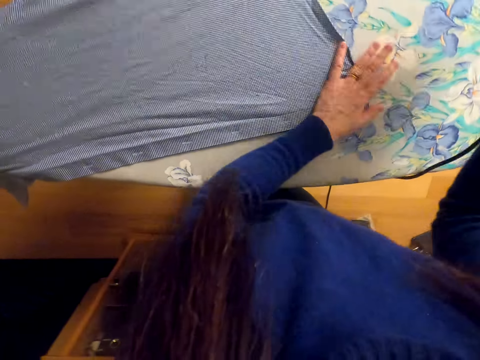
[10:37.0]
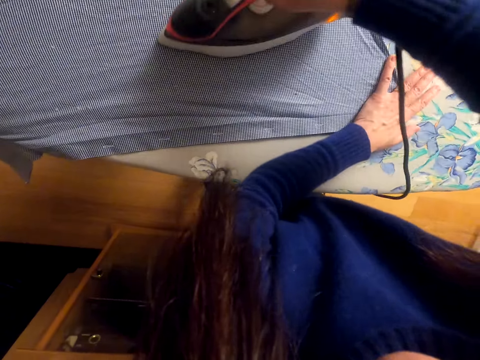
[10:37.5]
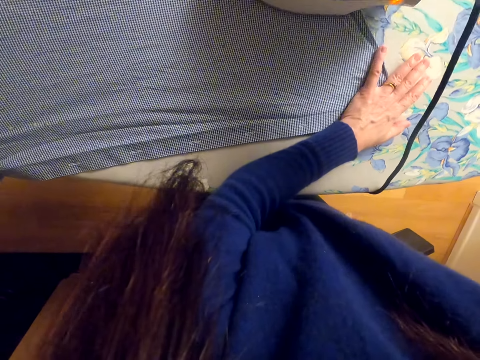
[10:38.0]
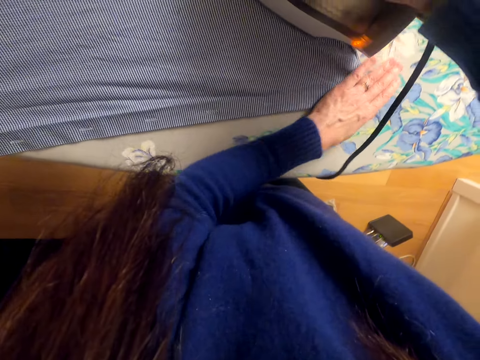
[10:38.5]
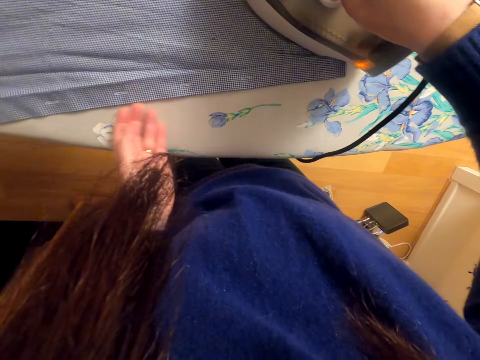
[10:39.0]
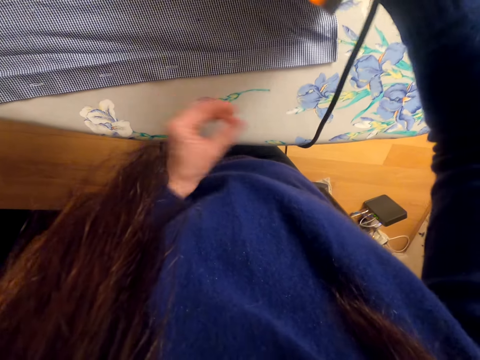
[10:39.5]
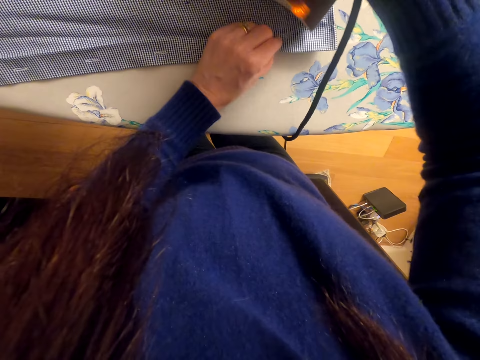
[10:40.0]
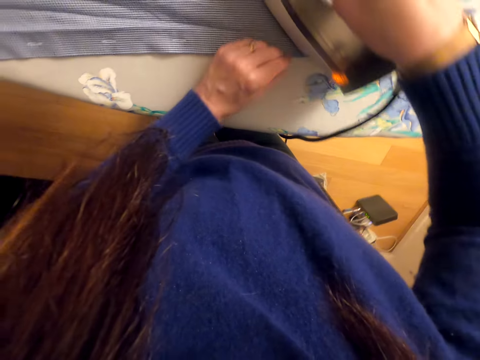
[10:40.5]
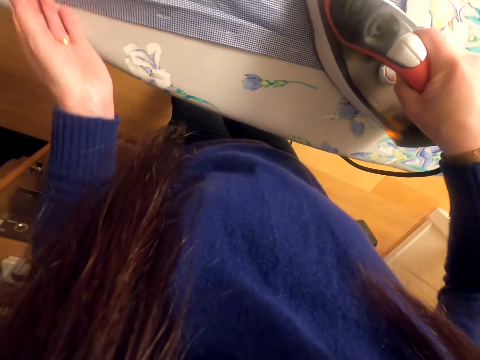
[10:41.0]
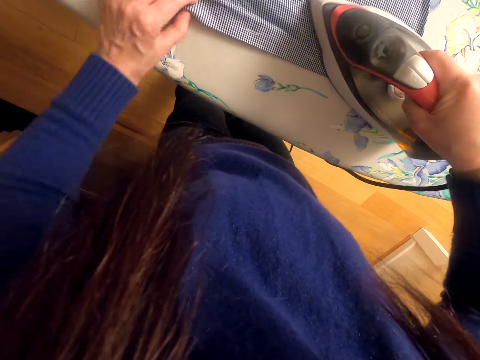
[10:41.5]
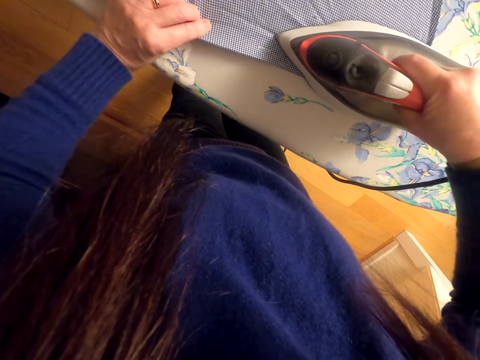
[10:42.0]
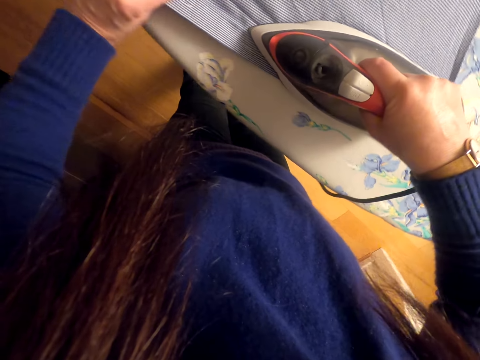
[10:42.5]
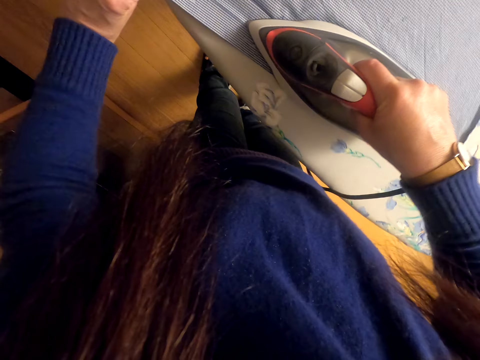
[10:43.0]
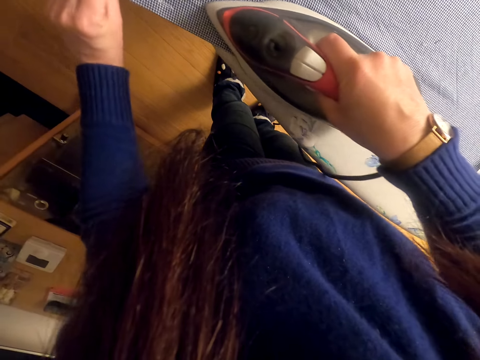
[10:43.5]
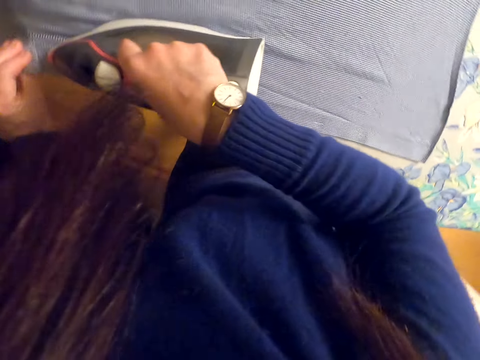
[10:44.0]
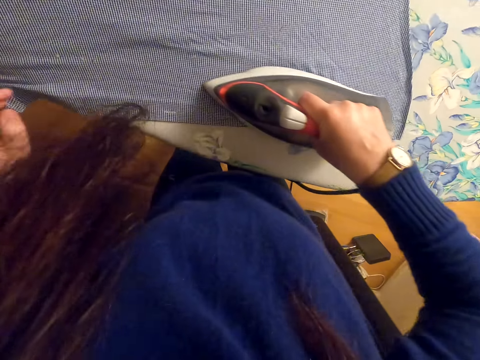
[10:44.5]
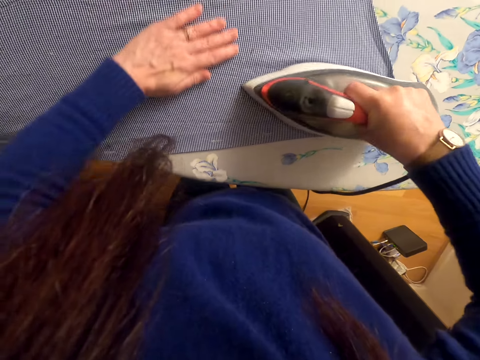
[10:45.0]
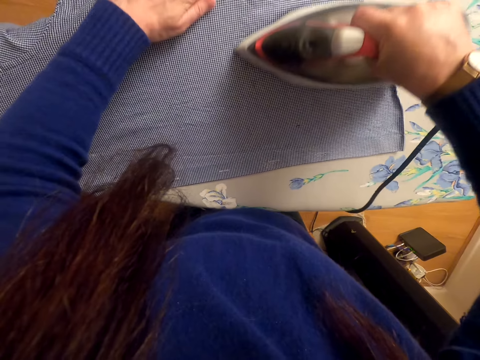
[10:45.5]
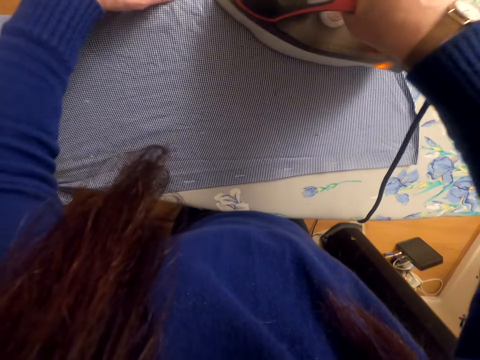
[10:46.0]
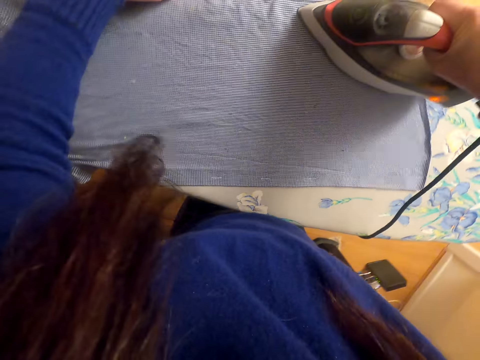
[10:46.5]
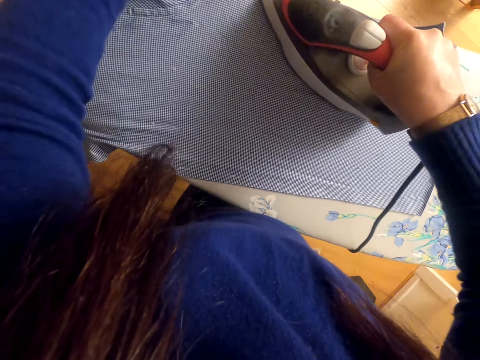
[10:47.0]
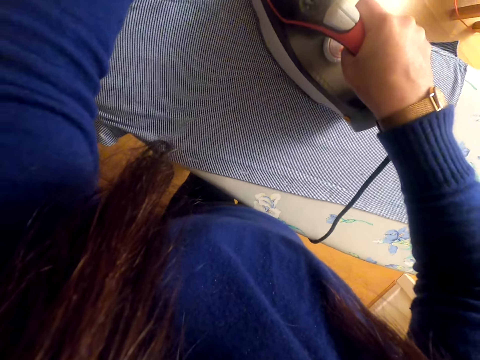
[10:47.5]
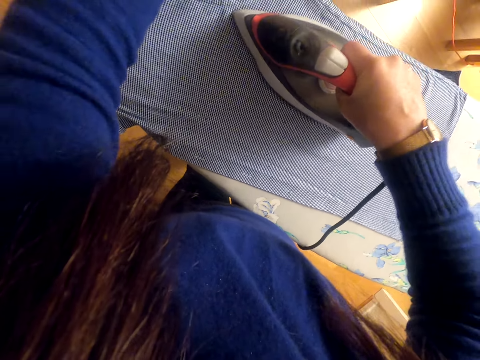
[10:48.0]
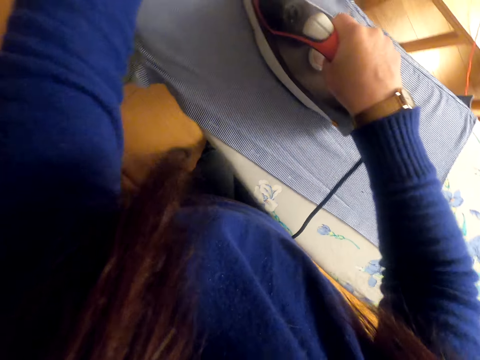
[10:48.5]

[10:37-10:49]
The camera wearer picks up the iron box. They lift the iron box. They iron the shirt.
